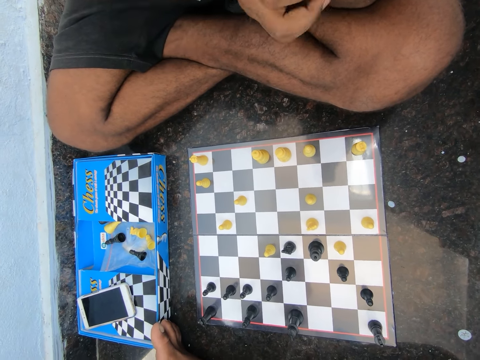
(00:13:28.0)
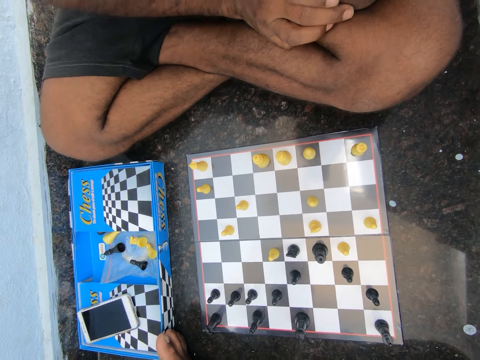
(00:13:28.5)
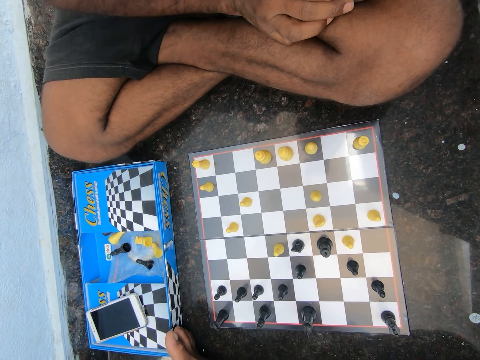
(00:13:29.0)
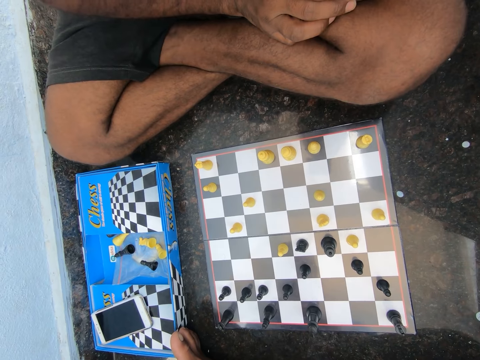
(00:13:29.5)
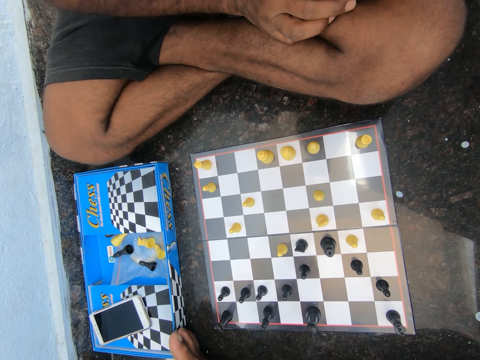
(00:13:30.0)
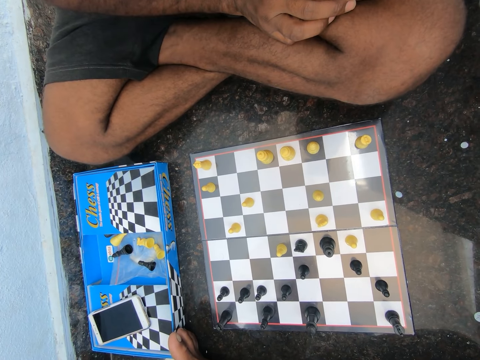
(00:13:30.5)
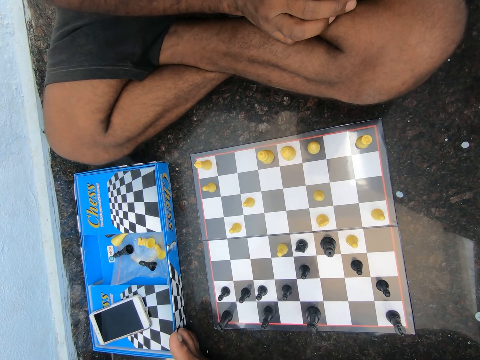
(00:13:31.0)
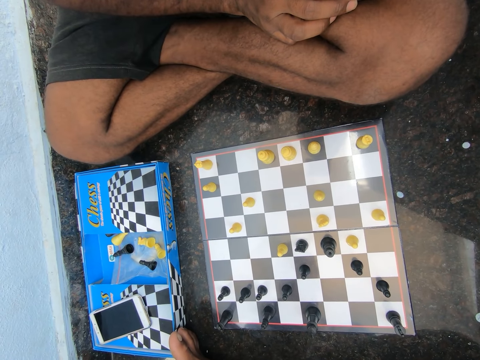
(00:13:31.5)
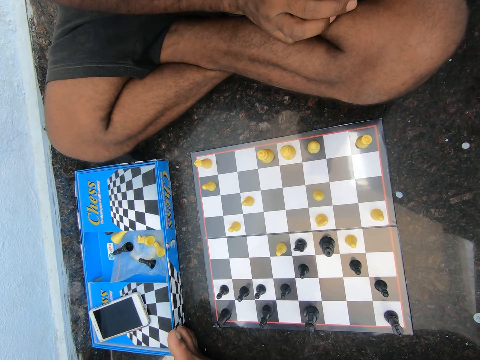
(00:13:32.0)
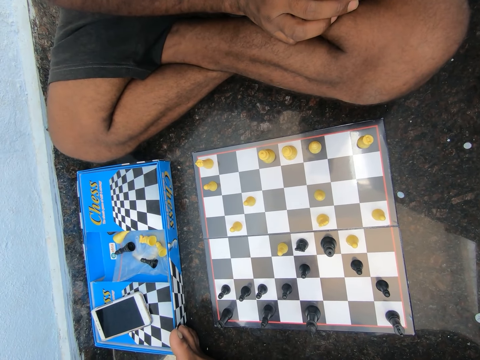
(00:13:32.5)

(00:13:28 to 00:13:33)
The man places his right hand on his left leg.

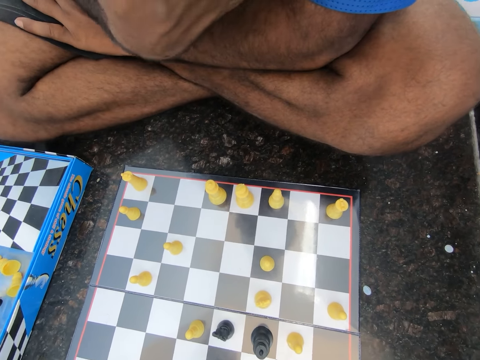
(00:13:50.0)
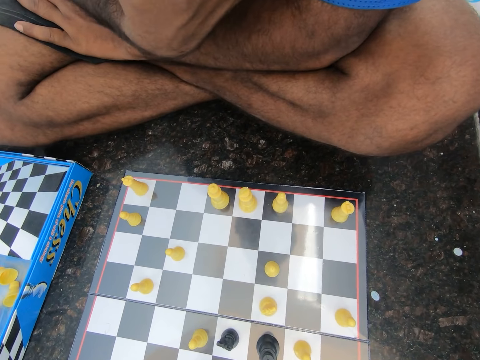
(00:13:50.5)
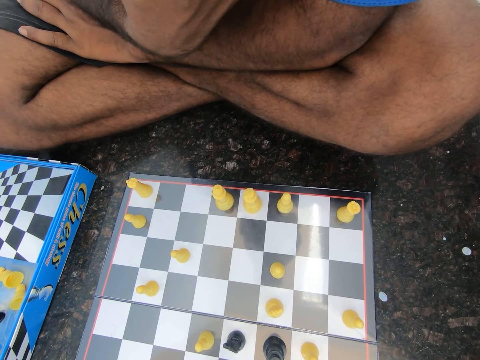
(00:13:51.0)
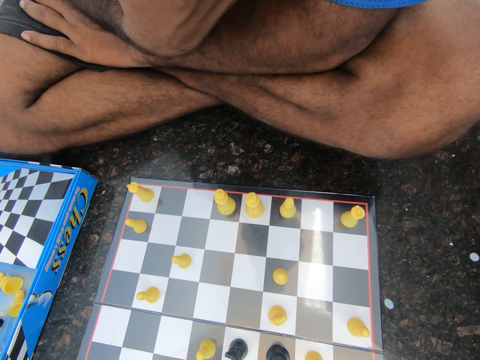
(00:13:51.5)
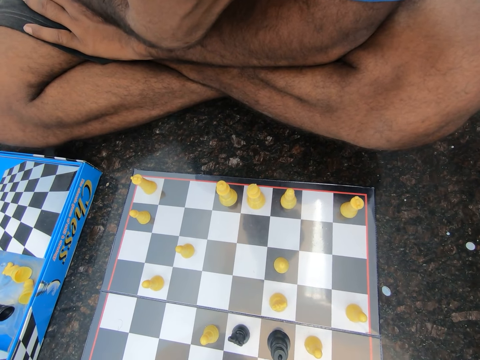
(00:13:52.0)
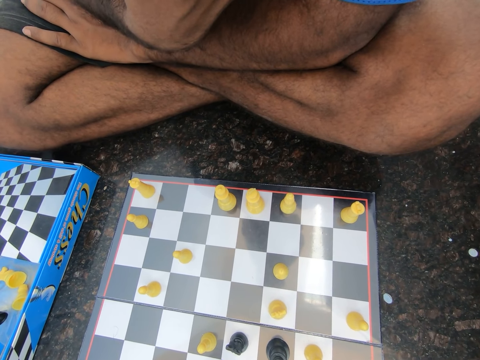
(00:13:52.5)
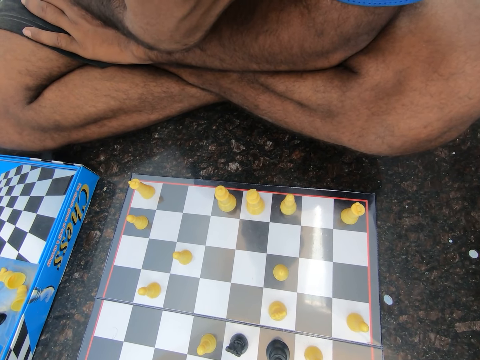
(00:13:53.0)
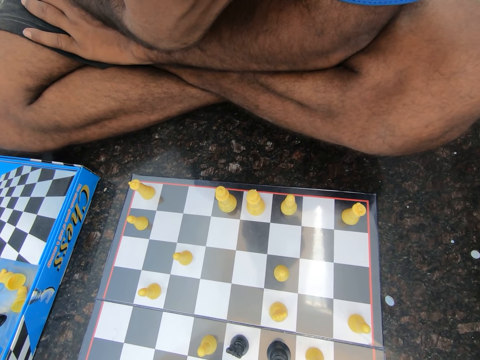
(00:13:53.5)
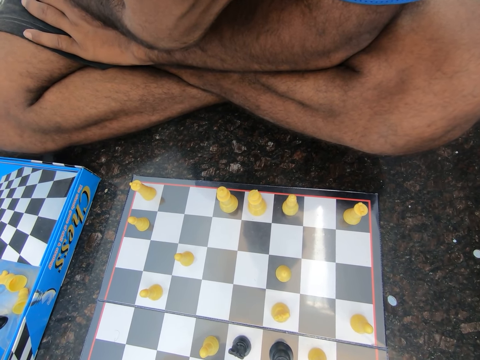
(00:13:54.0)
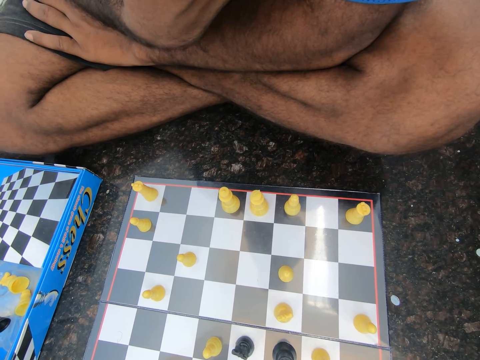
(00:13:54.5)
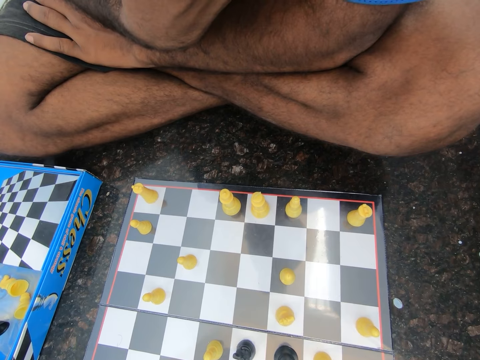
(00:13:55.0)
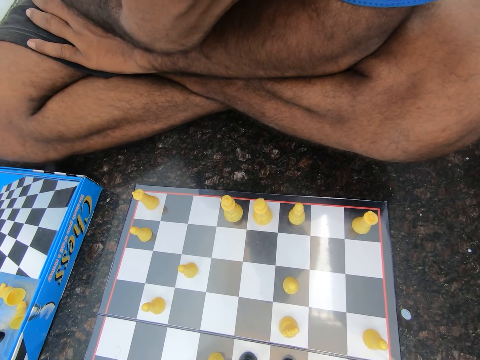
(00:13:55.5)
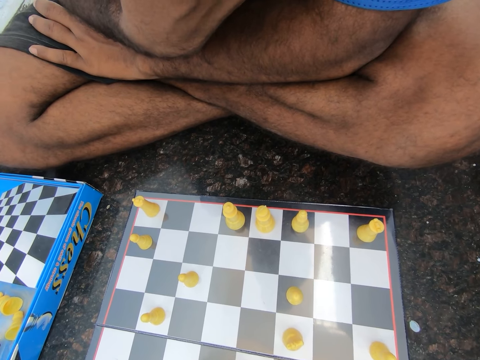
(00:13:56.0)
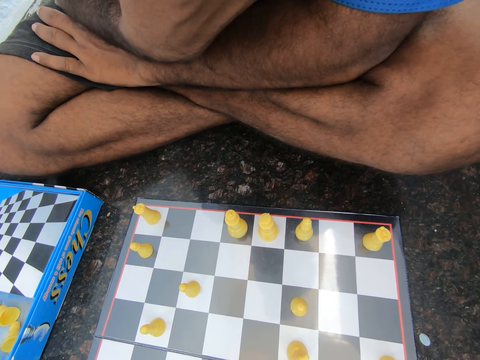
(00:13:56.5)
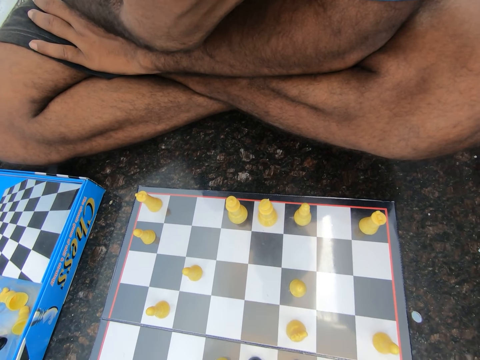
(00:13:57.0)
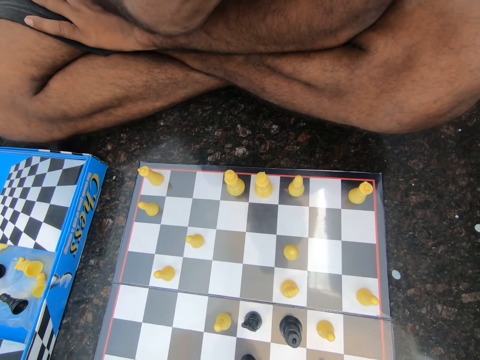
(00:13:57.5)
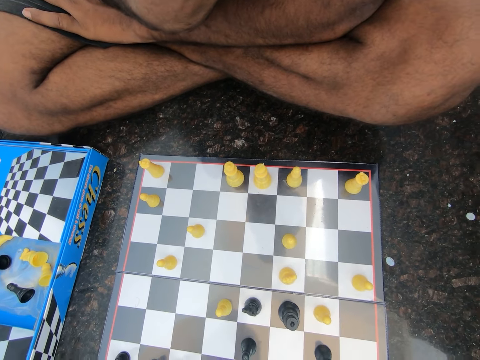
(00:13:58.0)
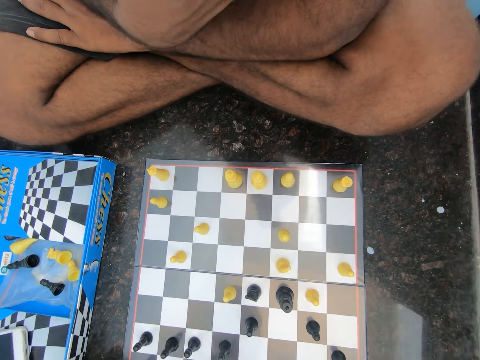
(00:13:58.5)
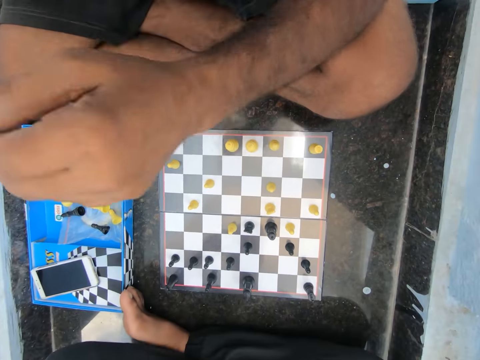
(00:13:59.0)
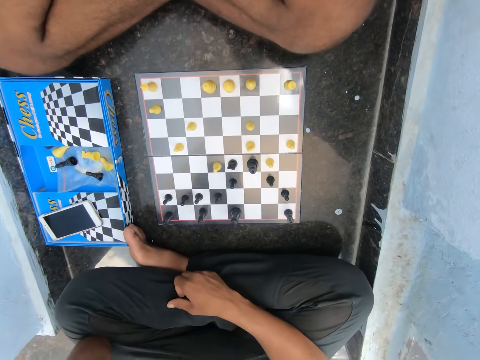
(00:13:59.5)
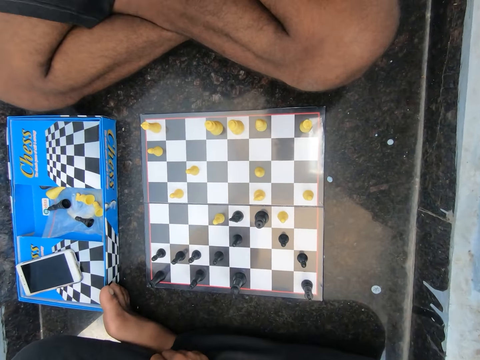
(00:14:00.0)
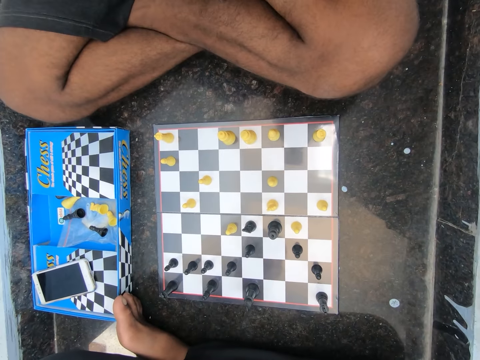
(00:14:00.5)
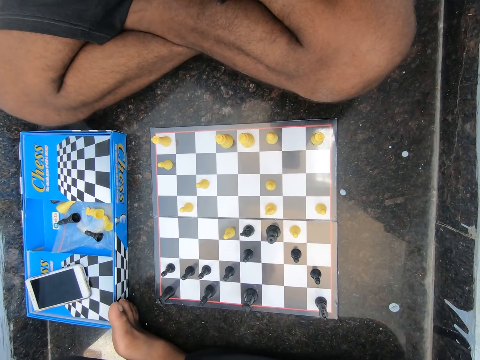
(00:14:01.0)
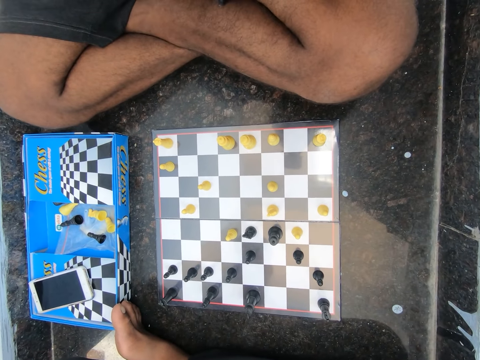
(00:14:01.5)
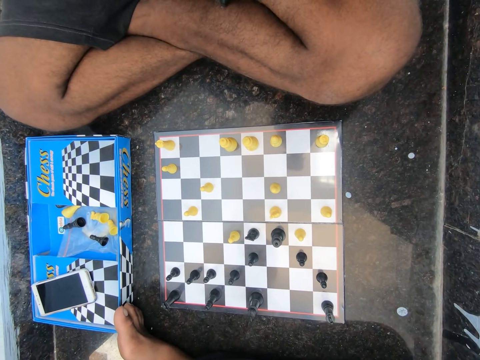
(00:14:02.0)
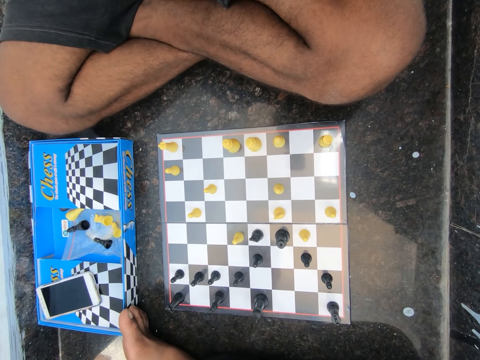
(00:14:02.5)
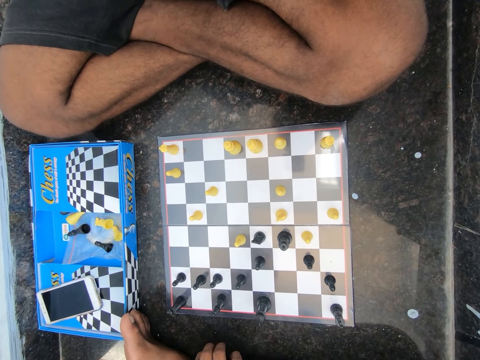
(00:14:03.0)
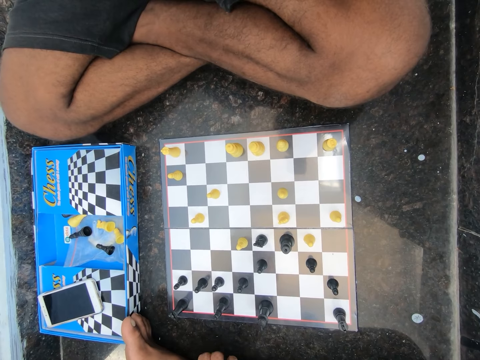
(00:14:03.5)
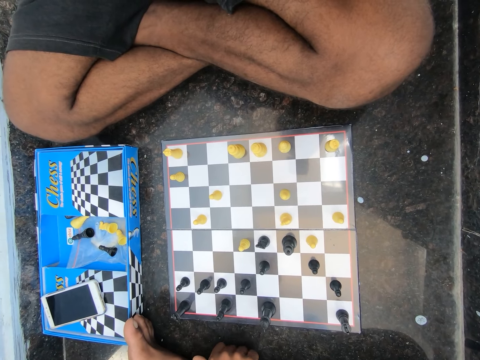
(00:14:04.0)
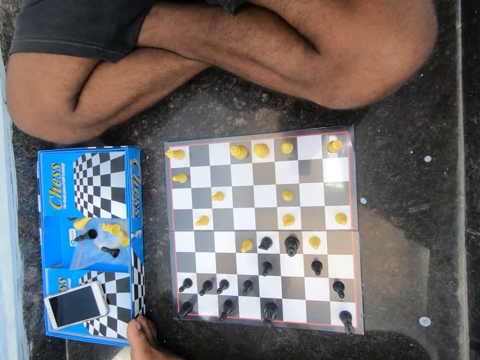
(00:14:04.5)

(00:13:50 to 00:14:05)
A man looks at the chess board. The man lifts the hands. The man looks at the chess board.

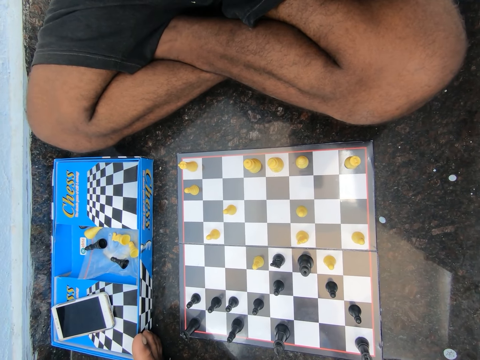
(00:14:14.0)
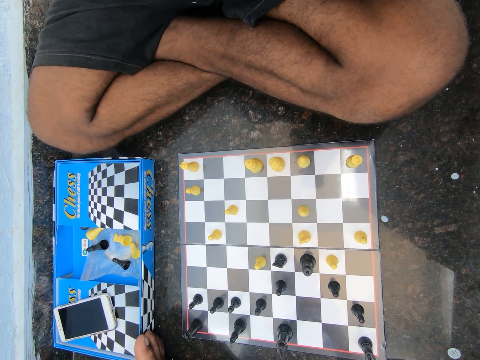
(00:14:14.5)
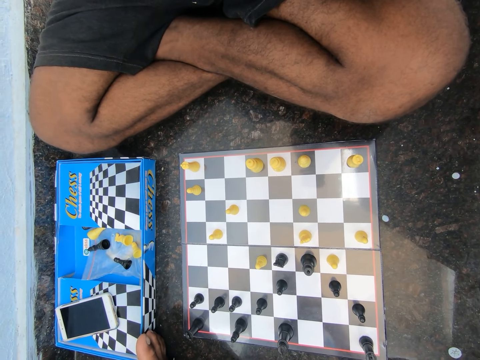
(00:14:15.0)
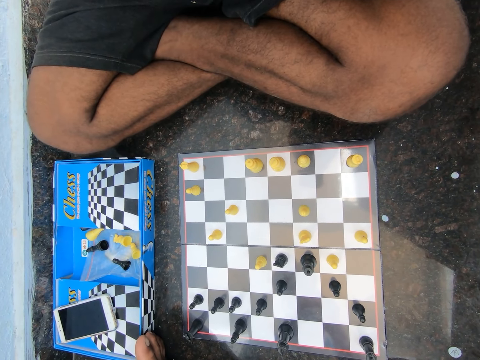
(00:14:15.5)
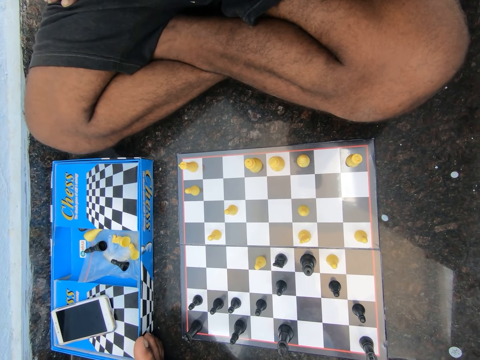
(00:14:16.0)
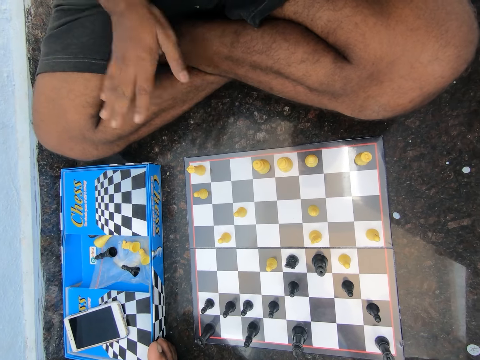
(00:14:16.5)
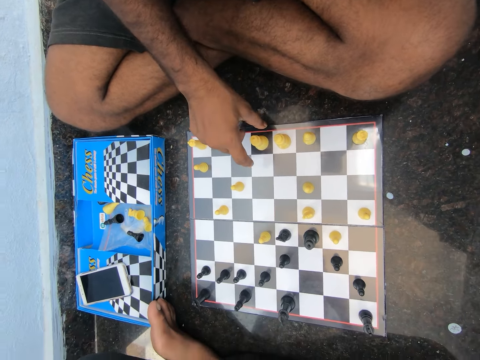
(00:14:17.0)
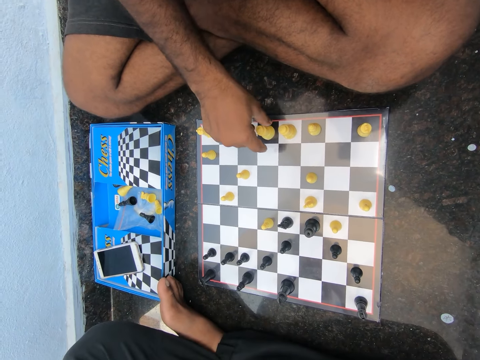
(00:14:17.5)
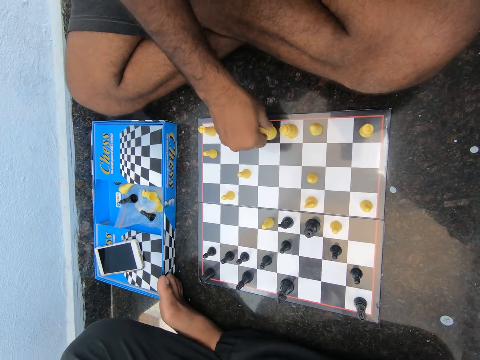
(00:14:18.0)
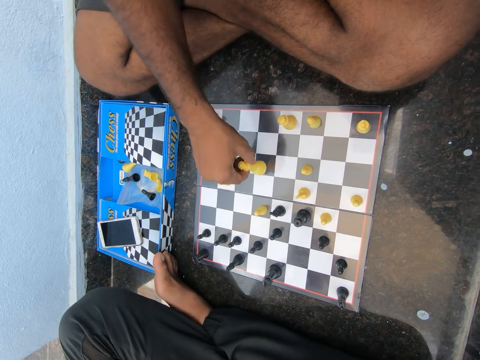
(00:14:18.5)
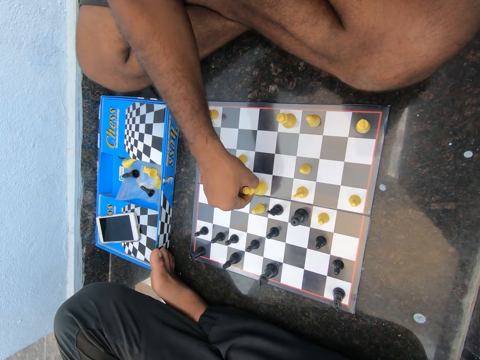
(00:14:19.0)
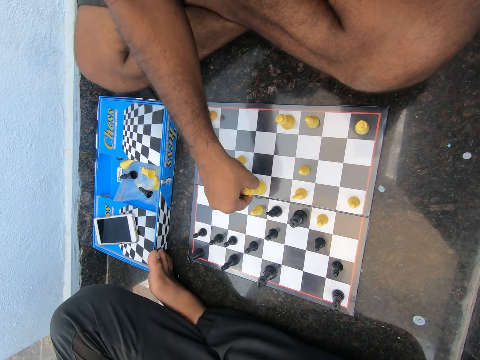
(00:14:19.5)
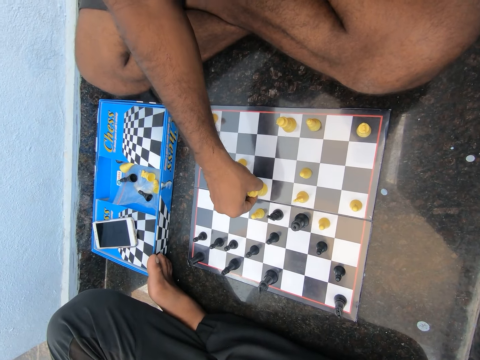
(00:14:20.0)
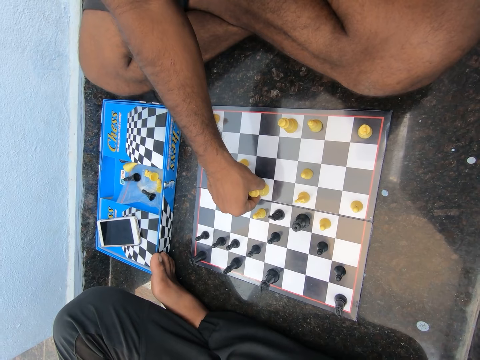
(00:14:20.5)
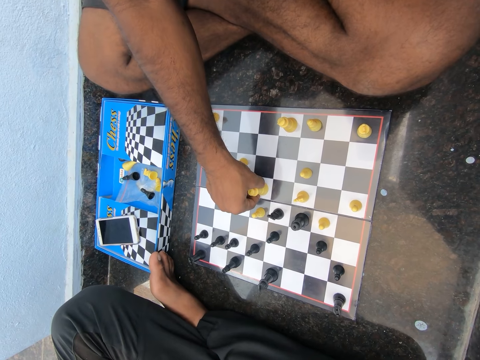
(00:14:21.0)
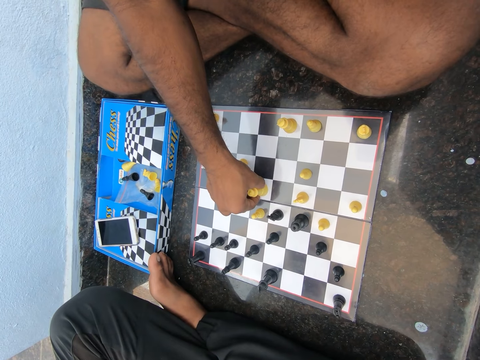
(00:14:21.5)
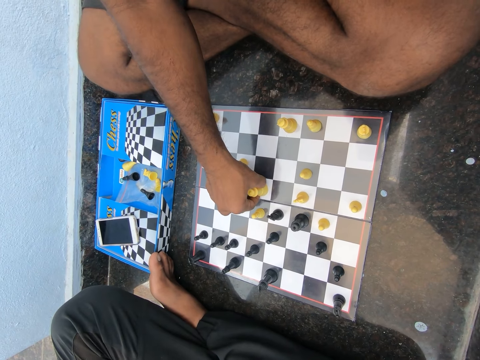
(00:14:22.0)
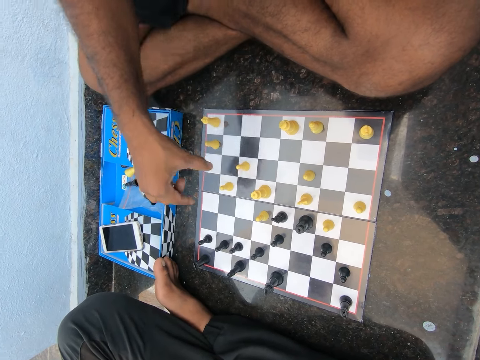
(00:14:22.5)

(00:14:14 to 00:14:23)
A man moves the chess piece. The man plays chess on the floor in the room.
